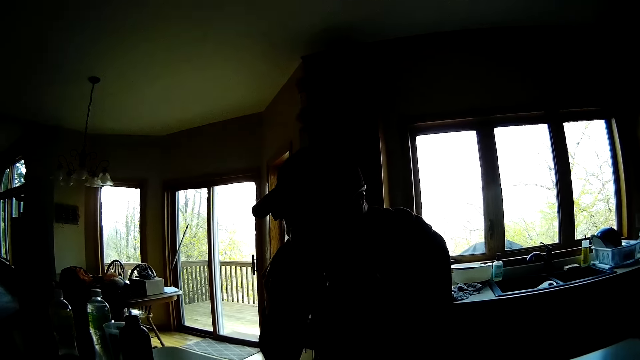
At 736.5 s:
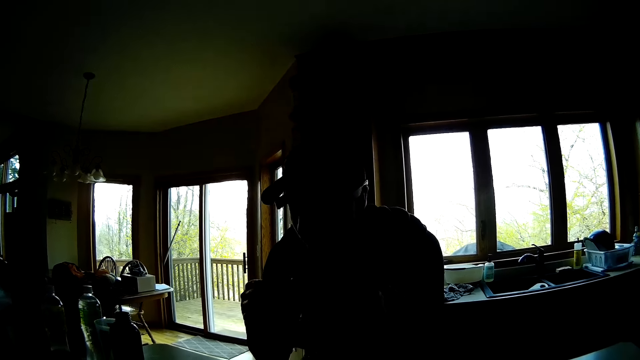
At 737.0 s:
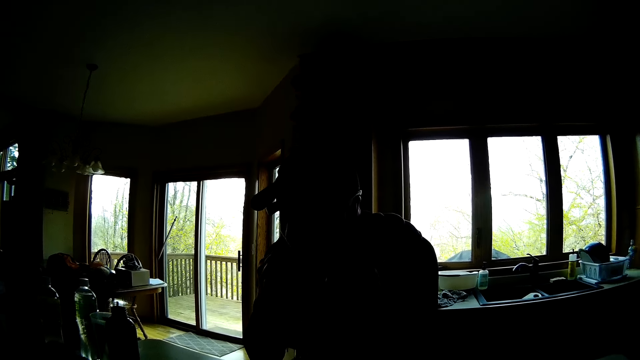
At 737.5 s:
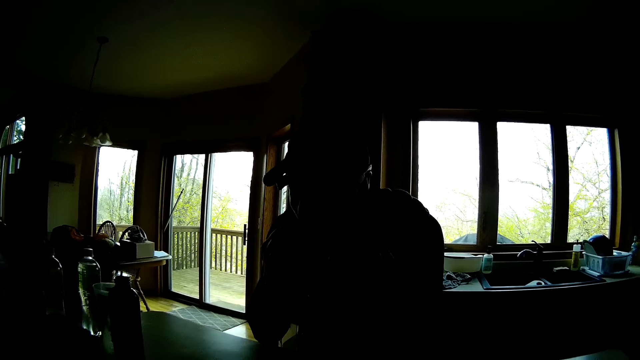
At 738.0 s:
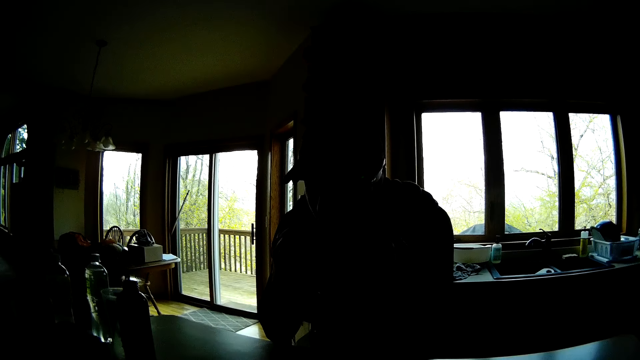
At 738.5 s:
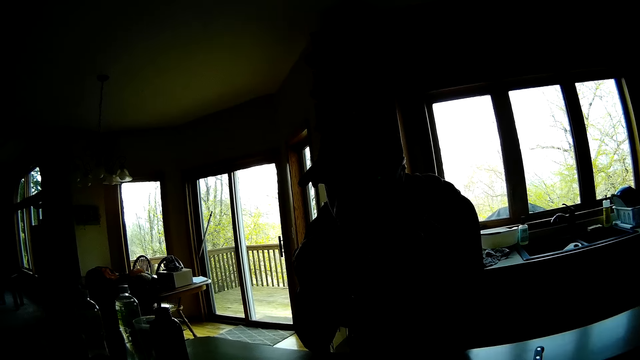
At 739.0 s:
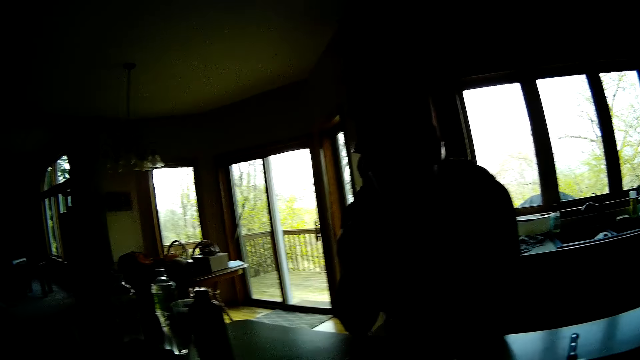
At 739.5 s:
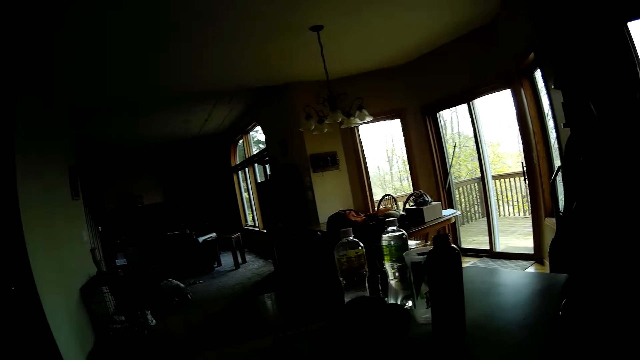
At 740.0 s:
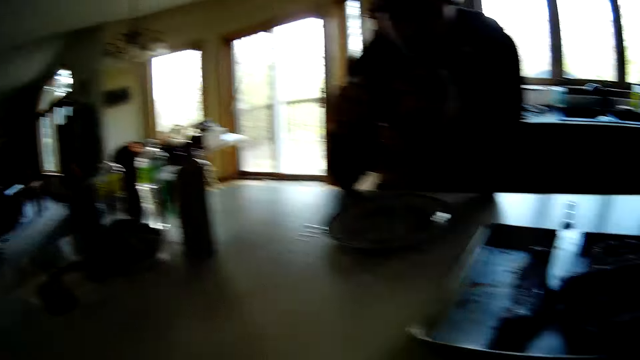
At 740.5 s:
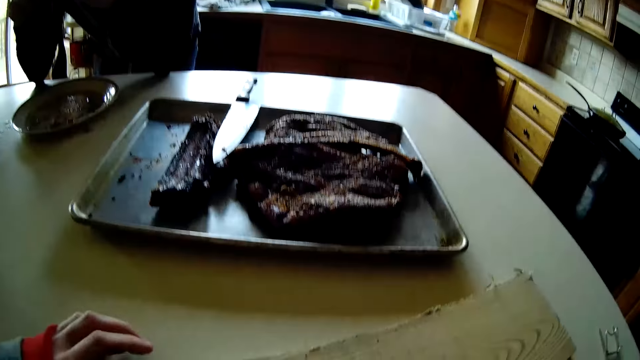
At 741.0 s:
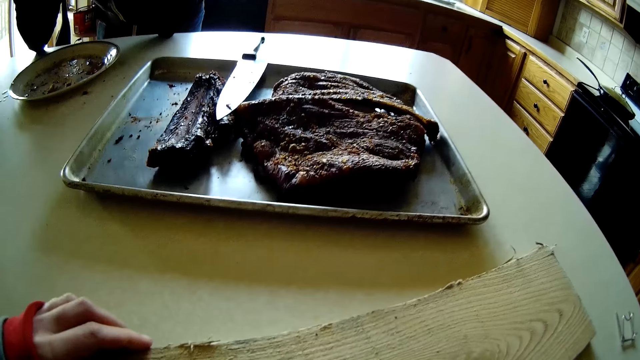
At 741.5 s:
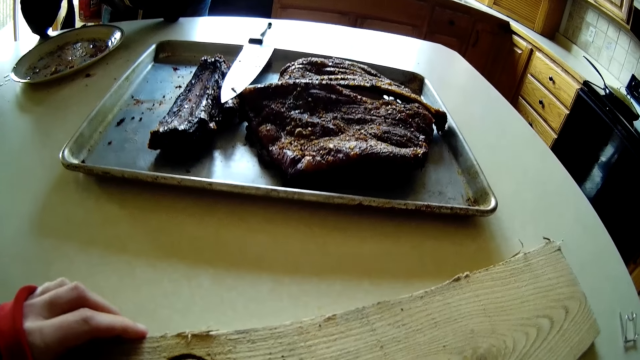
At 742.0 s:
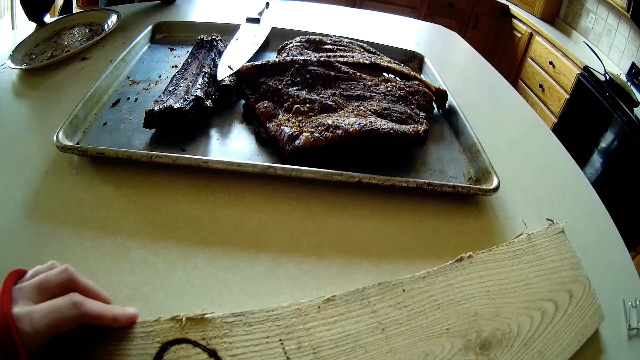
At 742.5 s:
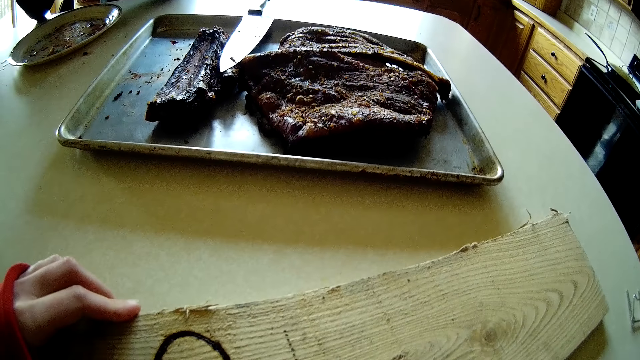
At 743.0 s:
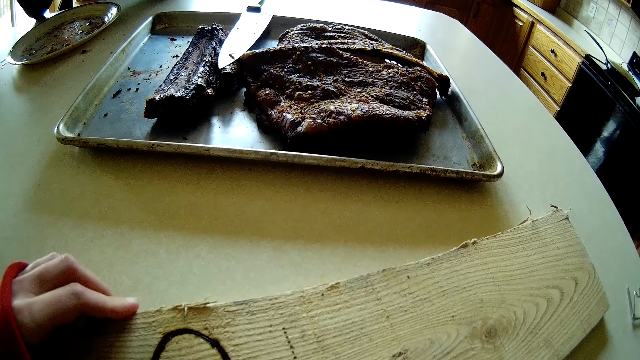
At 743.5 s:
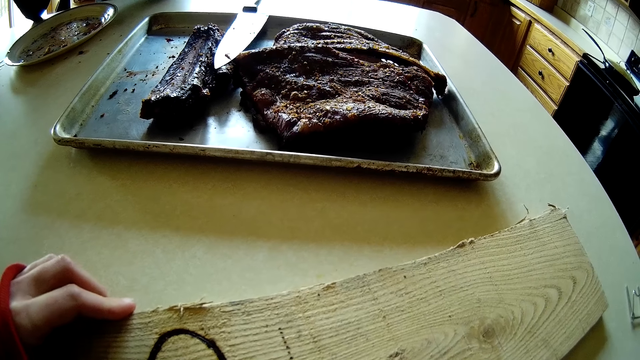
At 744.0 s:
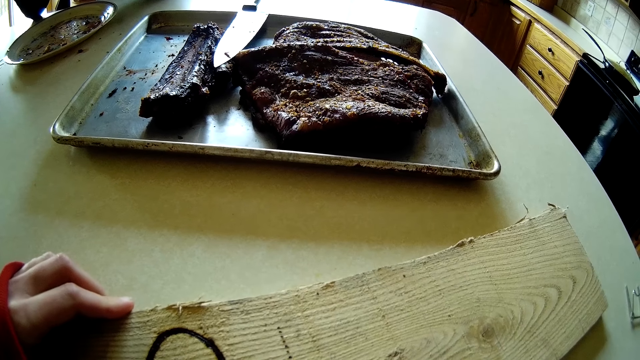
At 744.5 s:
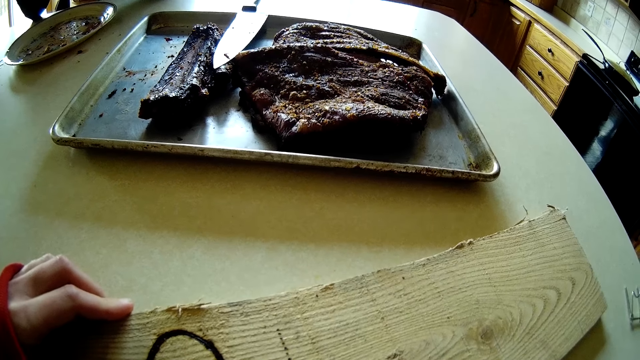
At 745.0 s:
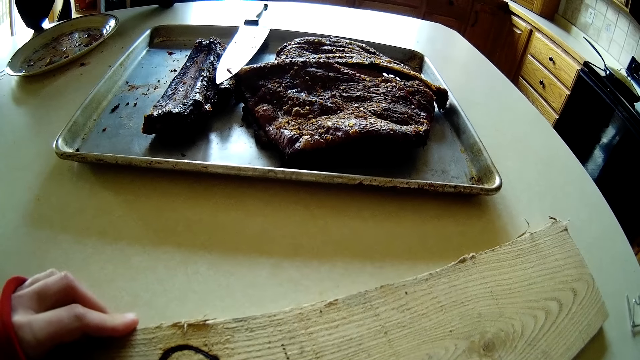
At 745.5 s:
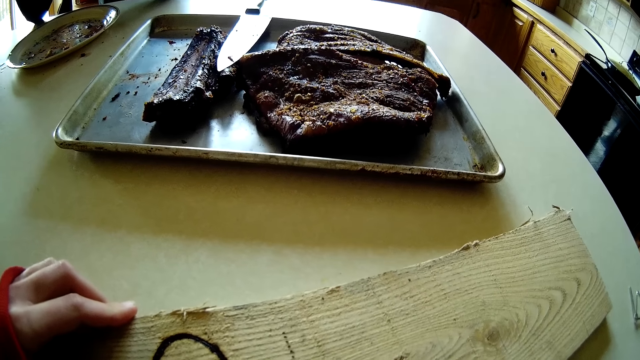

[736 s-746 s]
The camera wearer eats meat. She holds the plank of wood with her left hand.

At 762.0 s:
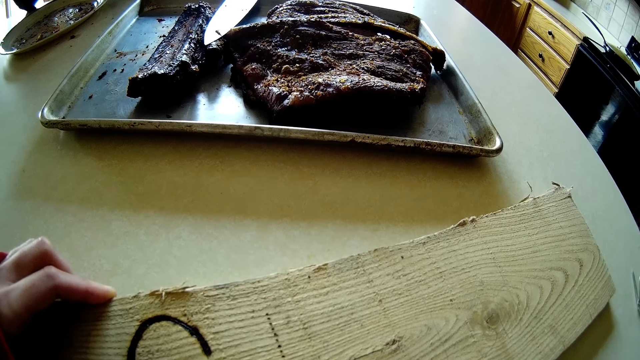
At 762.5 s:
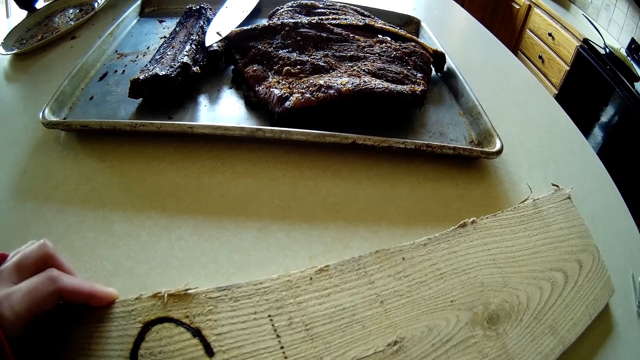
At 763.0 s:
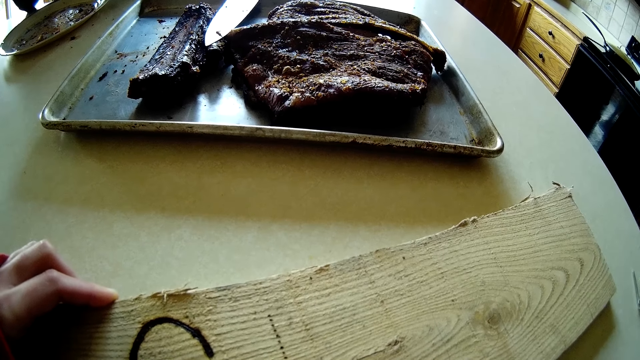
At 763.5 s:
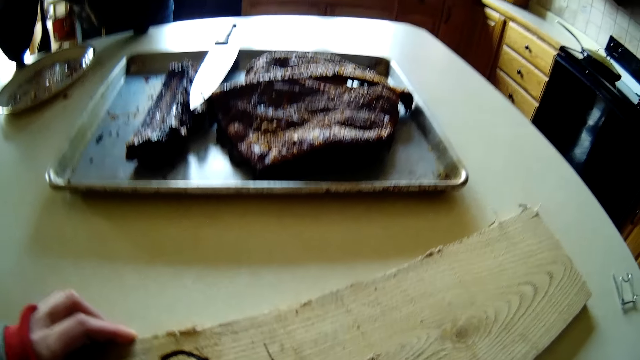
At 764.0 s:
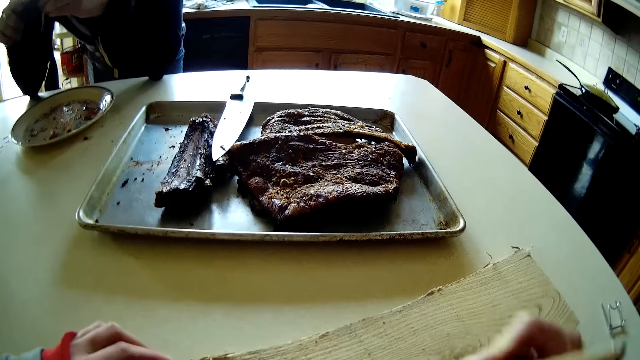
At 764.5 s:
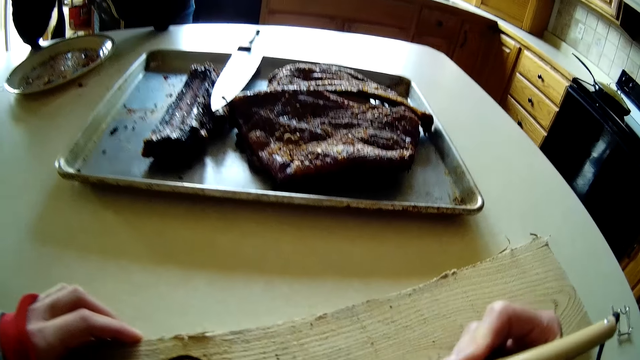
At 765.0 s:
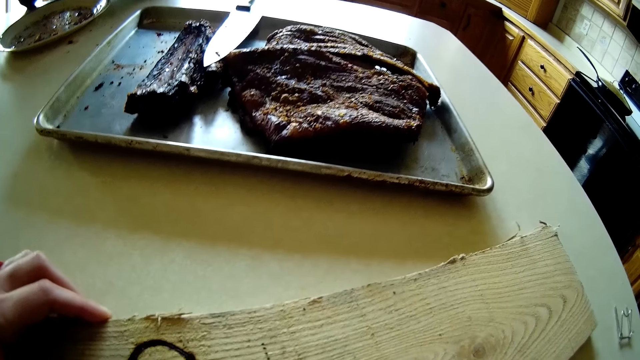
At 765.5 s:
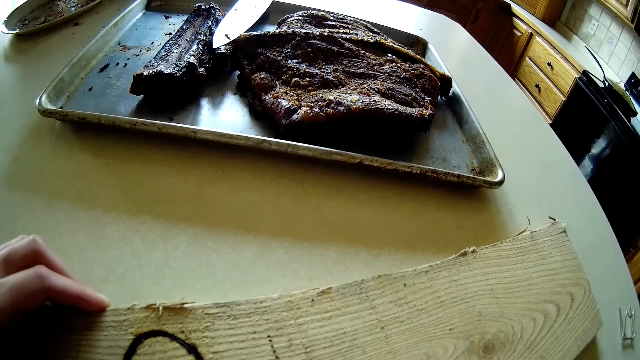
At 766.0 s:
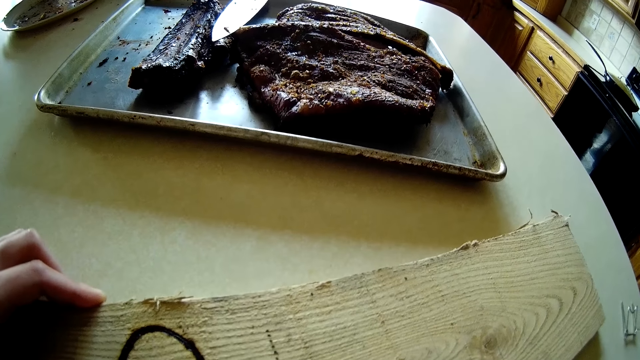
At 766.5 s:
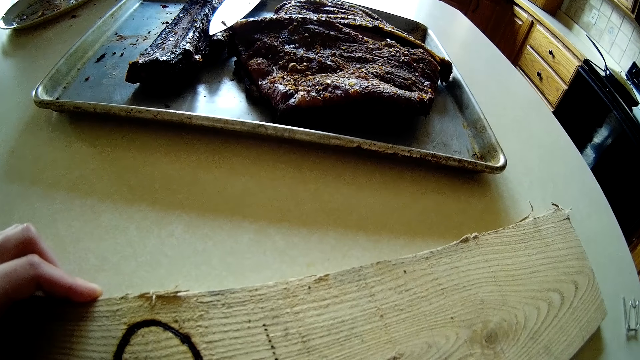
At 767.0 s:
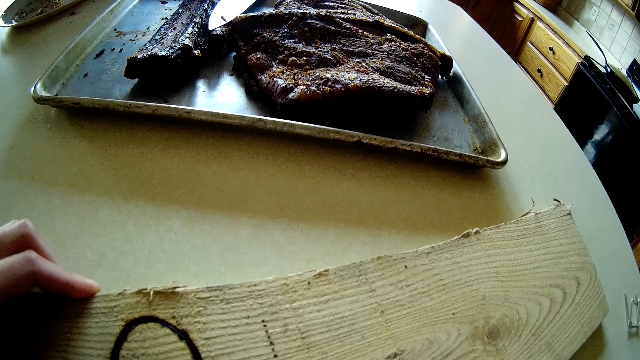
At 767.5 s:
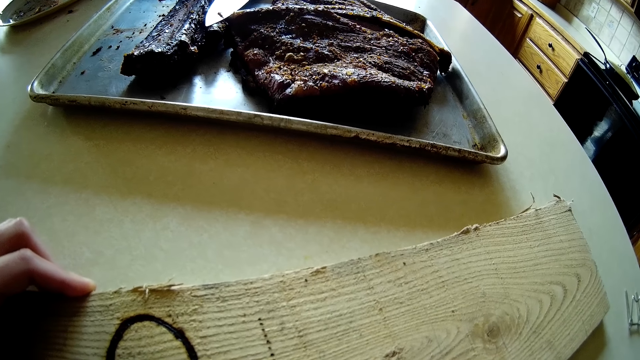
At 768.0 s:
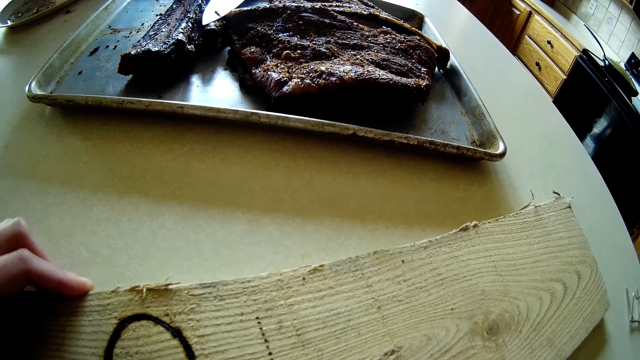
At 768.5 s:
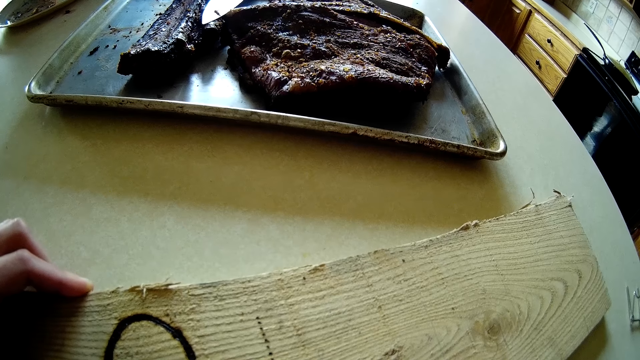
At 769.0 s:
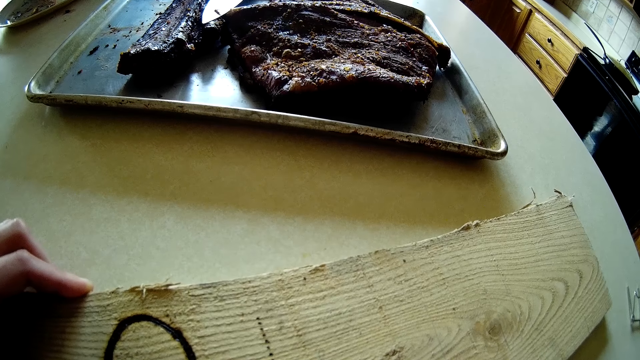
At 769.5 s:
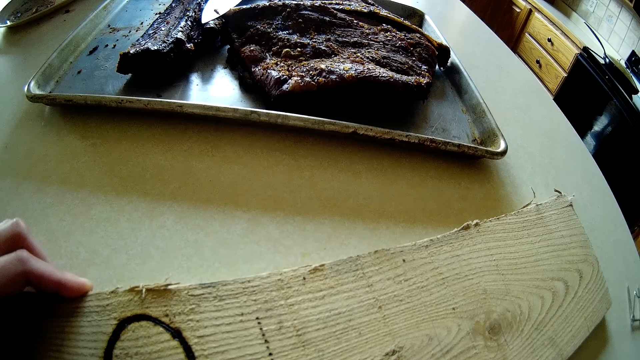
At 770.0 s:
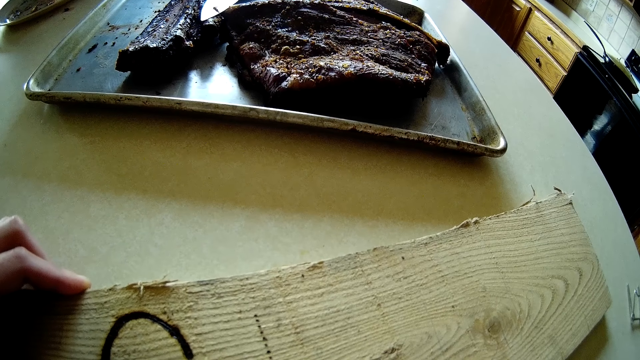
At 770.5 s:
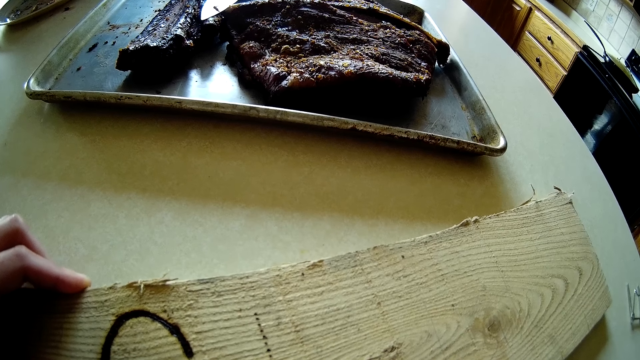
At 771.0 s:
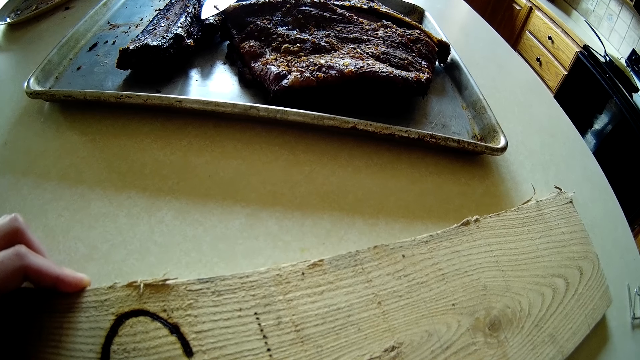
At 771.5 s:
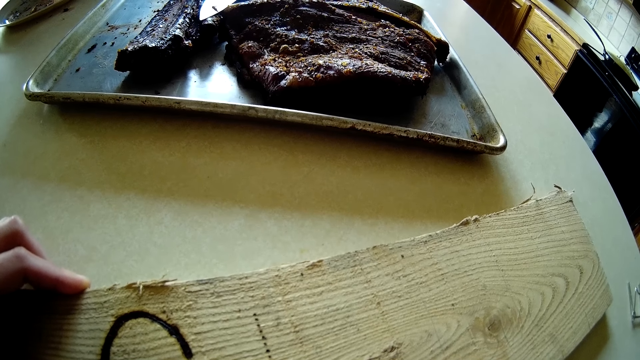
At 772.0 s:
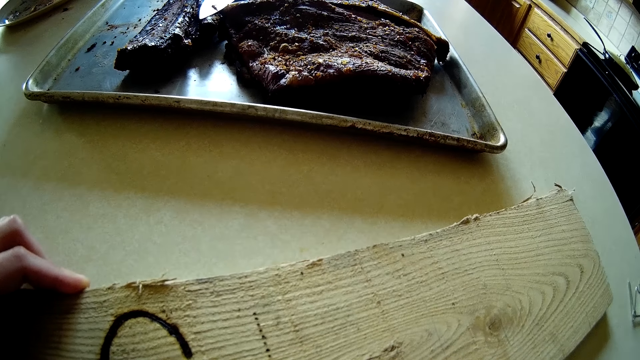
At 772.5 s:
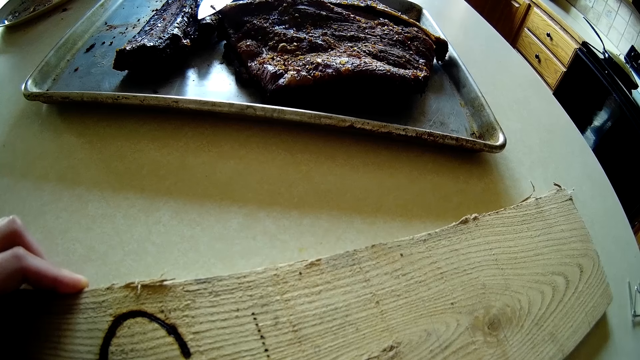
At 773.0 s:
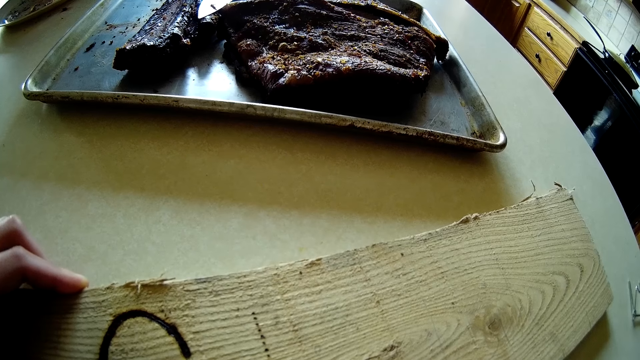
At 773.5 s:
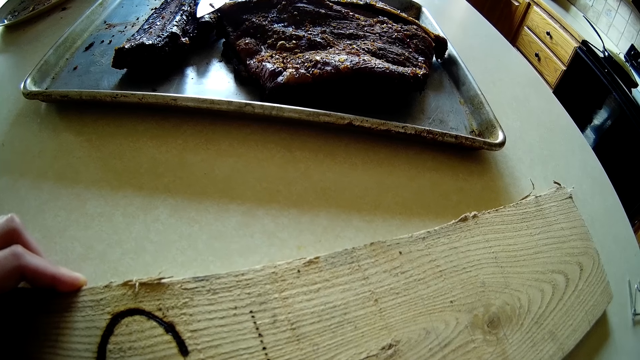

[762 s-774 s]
The camera wearer lifts the soldering iron in her right hand.
